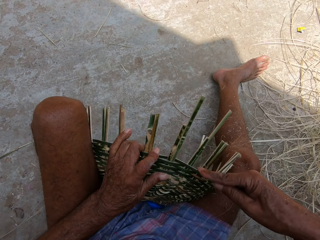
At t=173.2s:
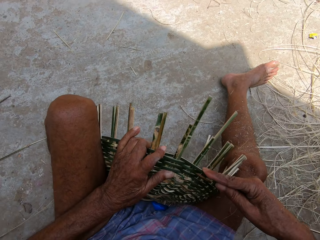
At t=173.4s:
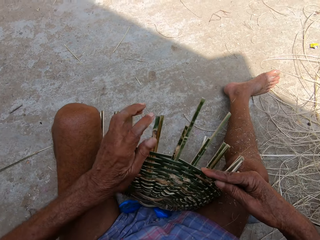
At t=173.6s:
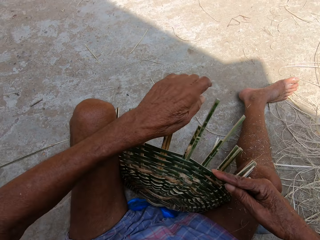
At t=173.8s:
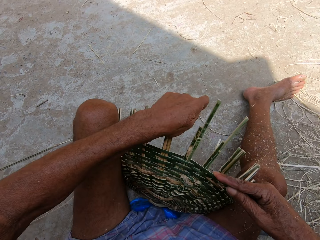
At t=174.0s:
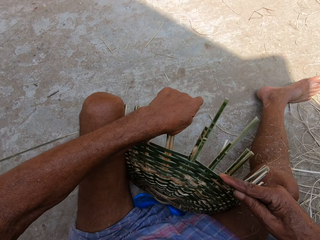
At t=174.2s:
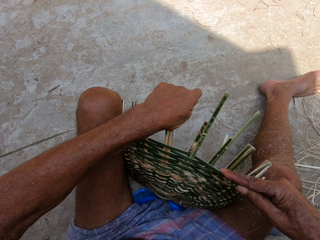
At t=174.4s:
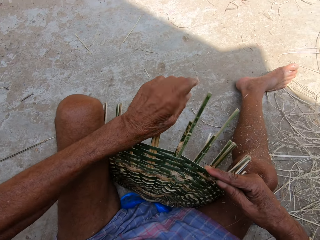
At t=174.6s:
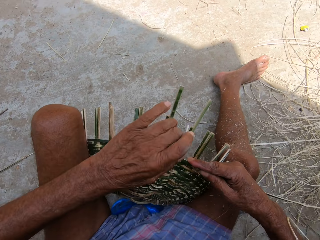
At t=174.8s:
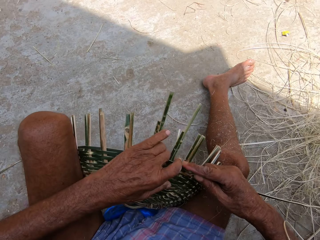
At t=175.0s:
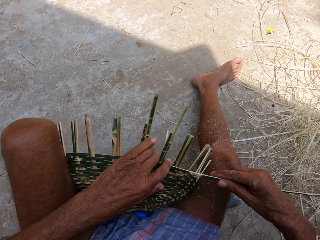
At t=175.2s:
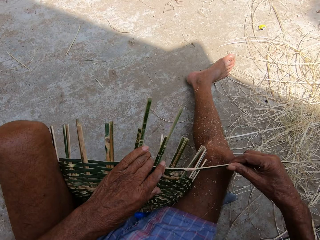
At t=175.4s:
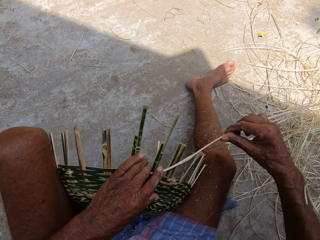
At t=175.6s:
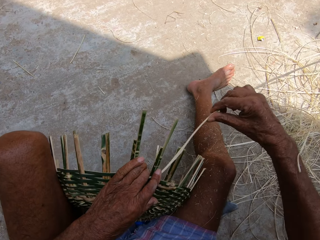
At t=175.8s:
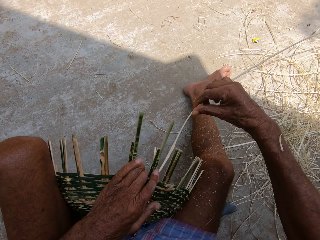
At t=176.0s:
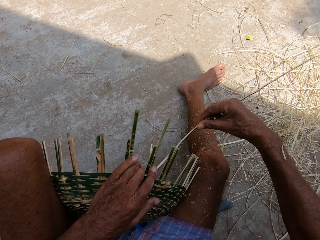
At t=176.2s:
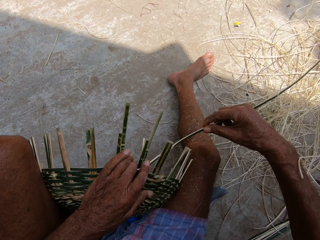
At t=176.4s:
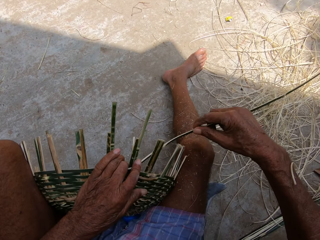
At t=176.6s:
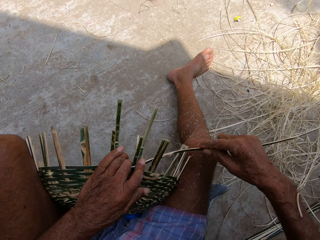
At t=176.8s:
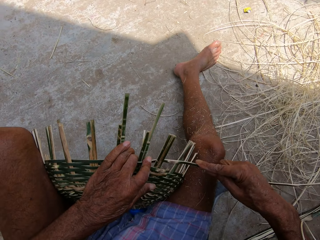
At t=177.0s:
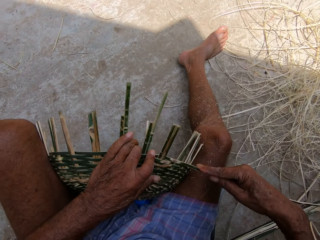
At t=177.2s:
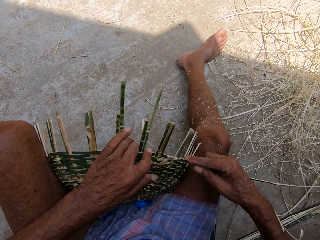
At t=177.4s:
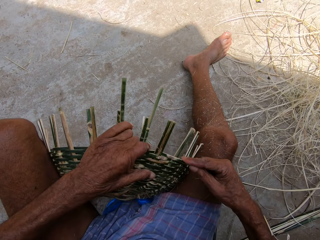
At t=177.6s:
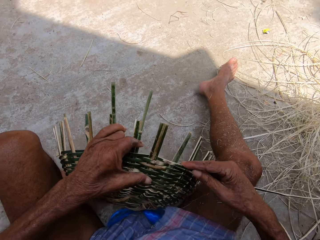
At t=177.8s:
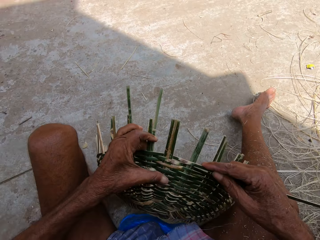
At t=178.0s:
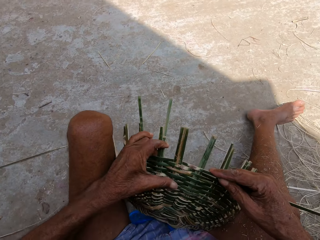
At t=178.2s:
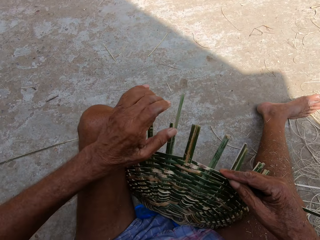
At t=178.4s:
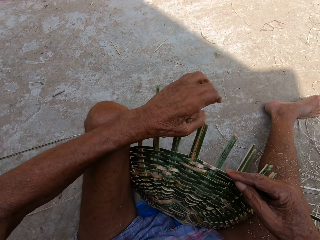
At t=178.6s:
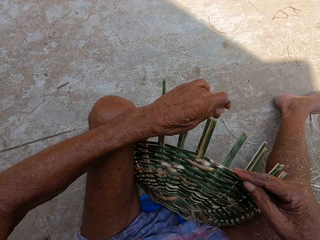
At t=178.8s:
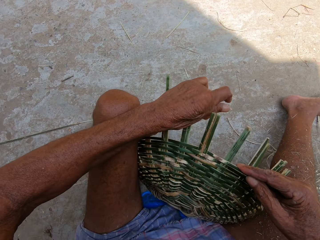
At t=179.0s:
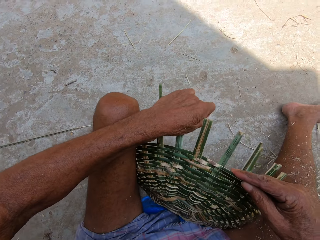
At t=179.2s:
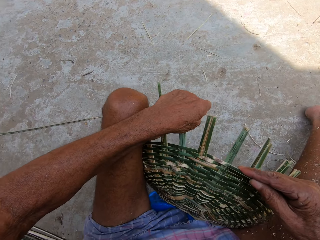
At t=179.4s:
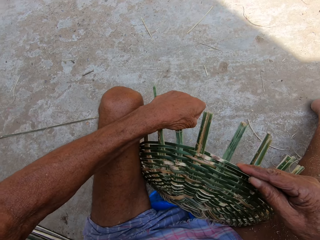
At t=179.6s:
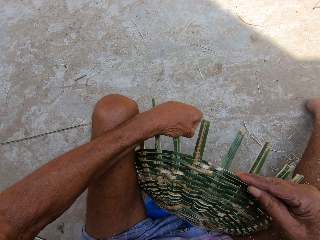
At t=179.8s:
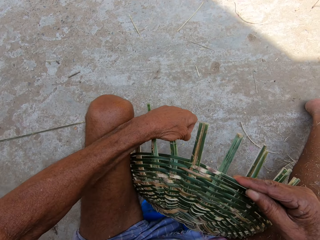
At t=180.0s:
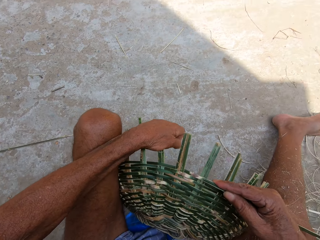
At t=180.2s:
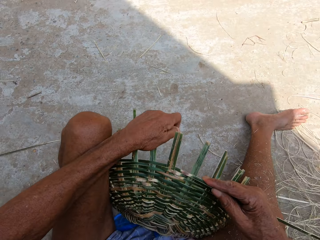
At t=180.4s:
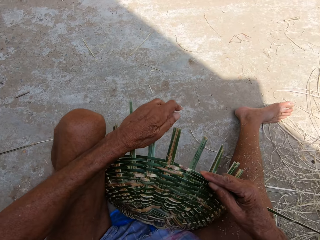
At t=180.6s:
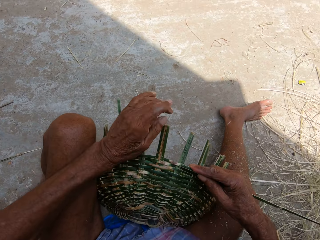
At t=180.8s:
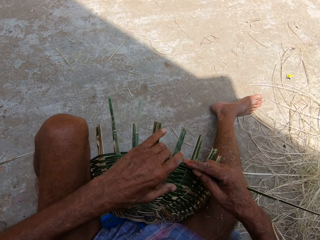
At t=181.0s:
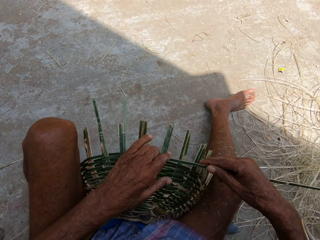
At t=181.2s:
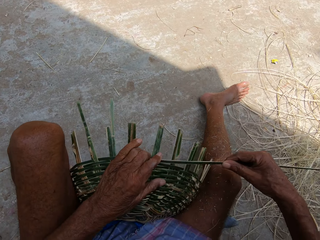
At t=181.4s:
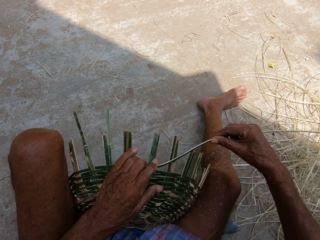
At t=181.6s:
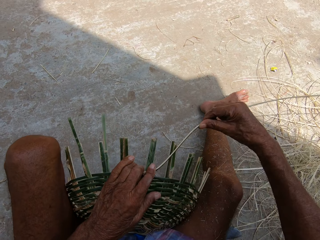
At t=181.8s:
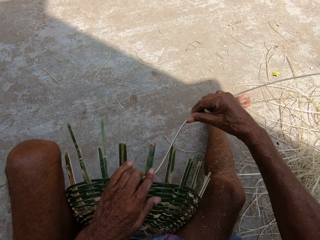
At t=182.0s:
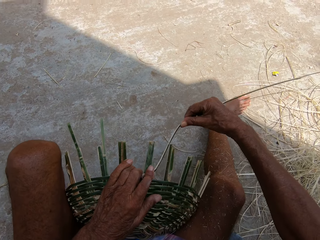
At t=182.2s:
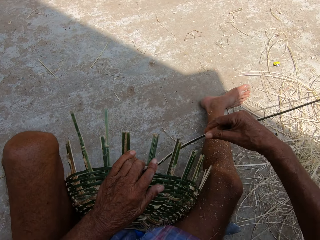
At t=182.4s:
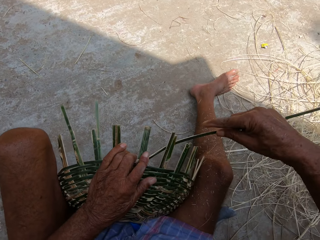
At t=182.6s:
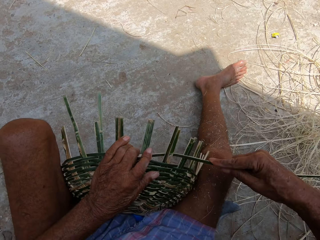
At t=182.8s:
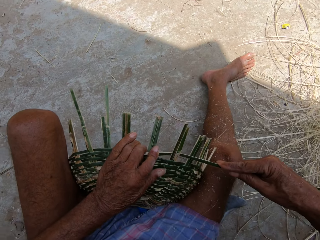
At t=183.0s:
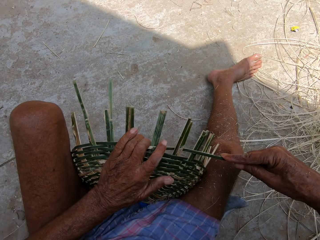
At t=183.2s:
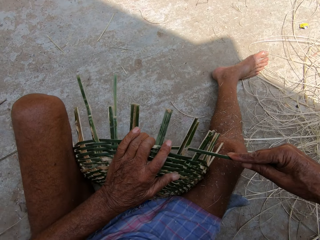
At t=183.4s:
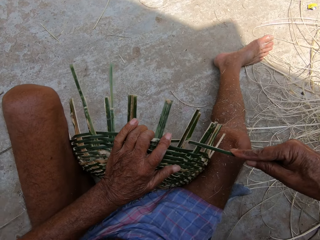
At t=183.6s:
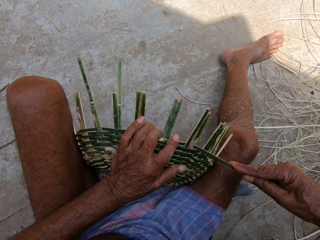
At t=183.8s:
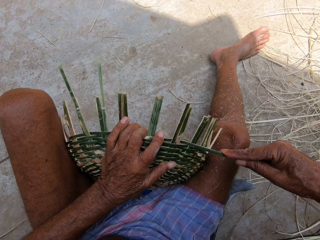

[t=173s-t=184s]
The camera wearer bends the basket with his left hand. He places his left hand on the basket. He weaves the basket with the wicker in his right hand. He adjusts the basket with his left hand. He bends the basket with his left hand. He places his left hand on the basket. He weaves the basket with the wicker in his right hand.

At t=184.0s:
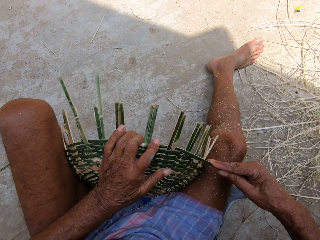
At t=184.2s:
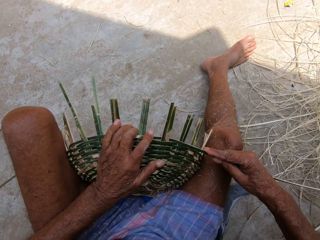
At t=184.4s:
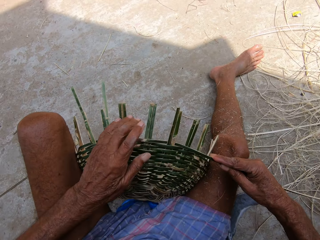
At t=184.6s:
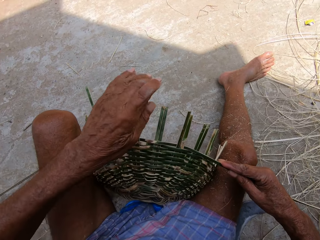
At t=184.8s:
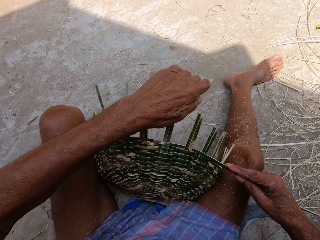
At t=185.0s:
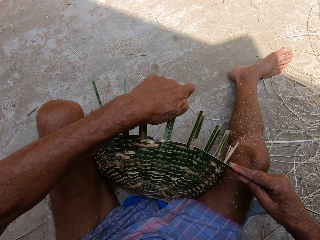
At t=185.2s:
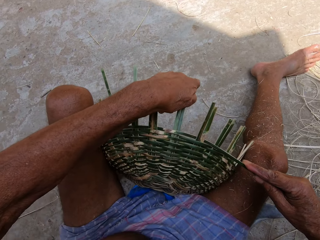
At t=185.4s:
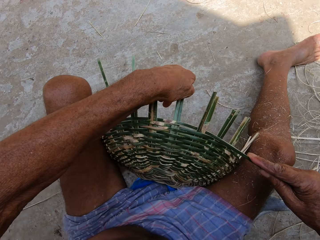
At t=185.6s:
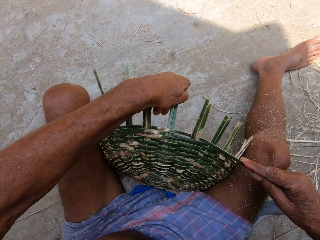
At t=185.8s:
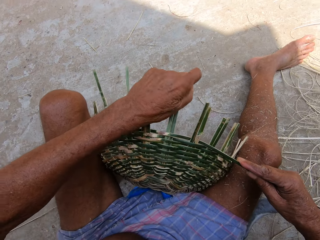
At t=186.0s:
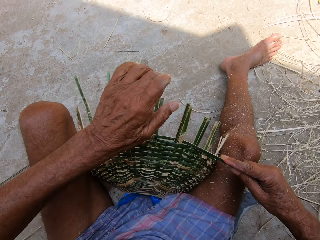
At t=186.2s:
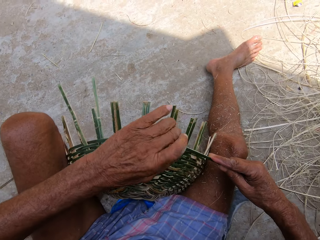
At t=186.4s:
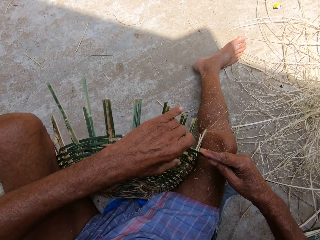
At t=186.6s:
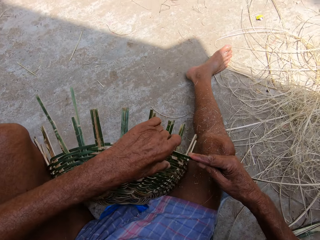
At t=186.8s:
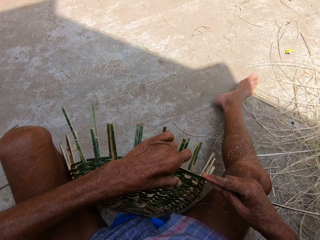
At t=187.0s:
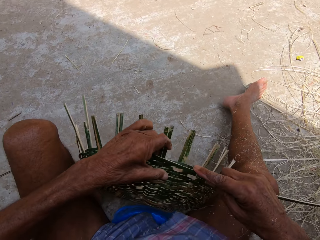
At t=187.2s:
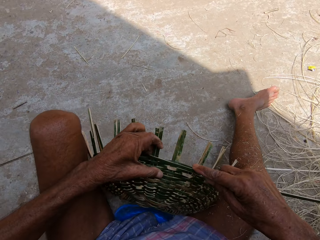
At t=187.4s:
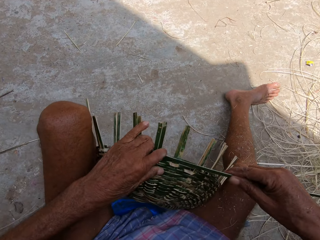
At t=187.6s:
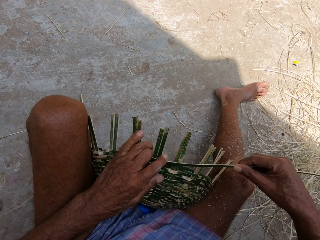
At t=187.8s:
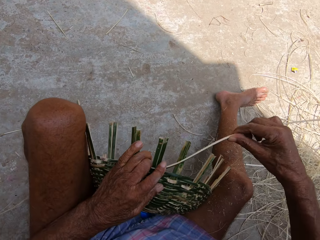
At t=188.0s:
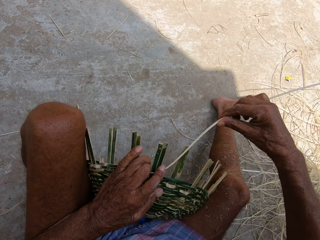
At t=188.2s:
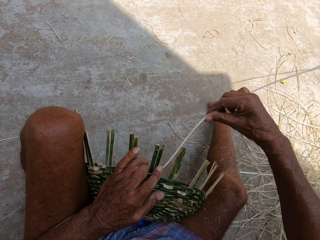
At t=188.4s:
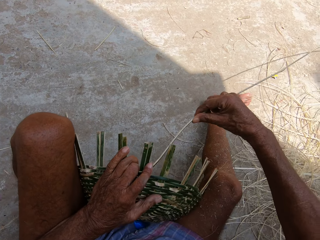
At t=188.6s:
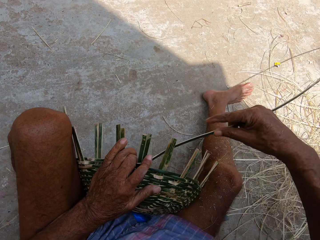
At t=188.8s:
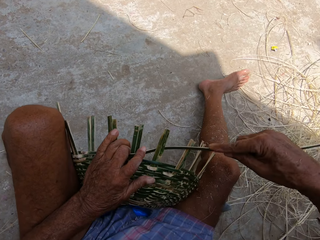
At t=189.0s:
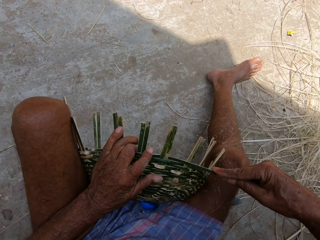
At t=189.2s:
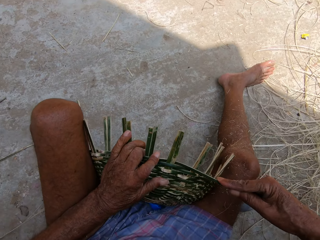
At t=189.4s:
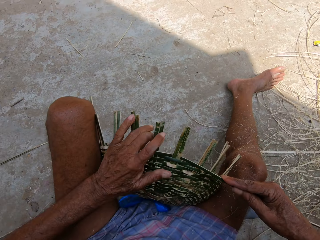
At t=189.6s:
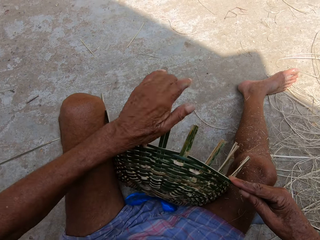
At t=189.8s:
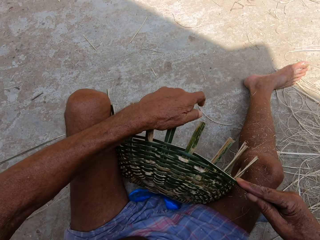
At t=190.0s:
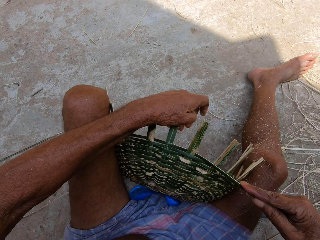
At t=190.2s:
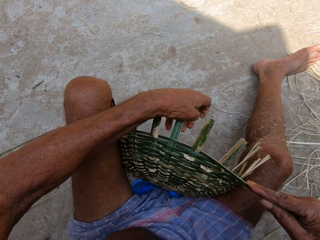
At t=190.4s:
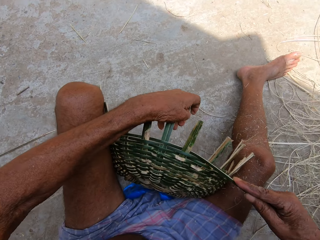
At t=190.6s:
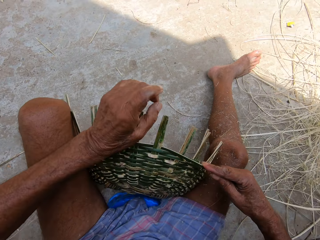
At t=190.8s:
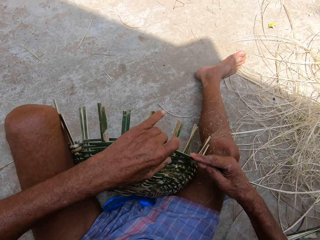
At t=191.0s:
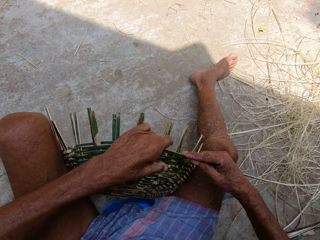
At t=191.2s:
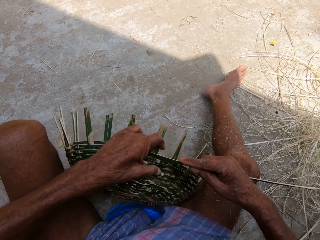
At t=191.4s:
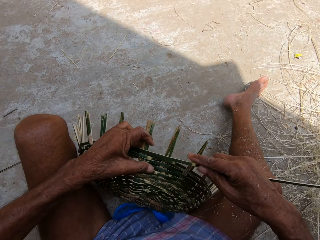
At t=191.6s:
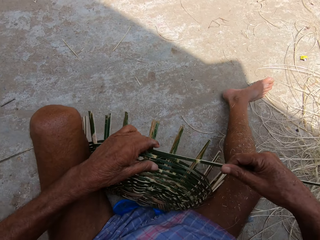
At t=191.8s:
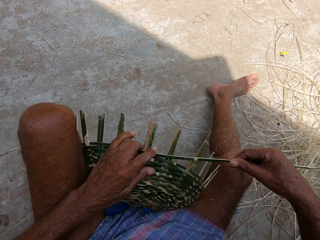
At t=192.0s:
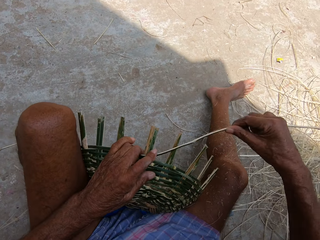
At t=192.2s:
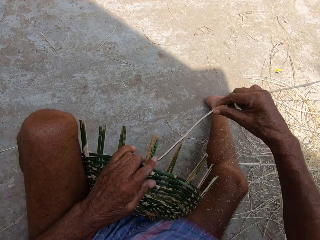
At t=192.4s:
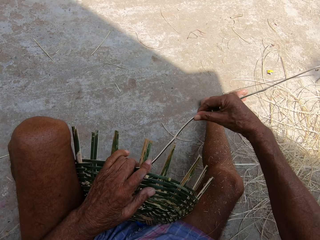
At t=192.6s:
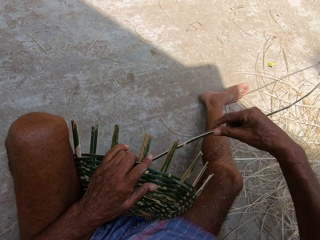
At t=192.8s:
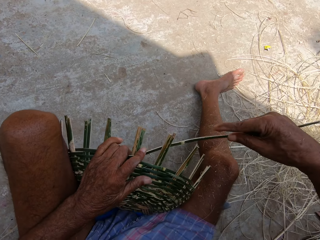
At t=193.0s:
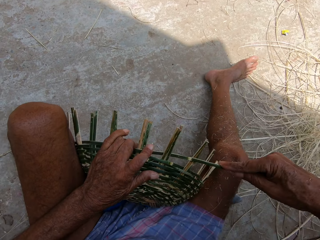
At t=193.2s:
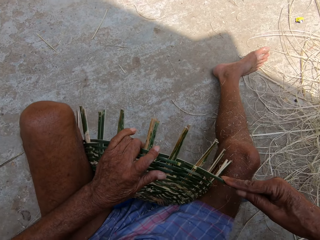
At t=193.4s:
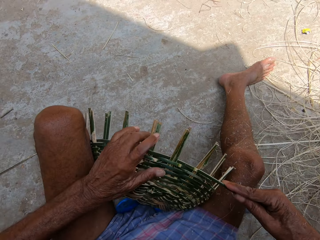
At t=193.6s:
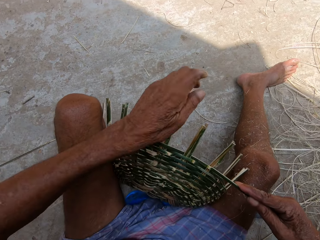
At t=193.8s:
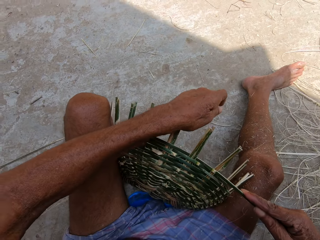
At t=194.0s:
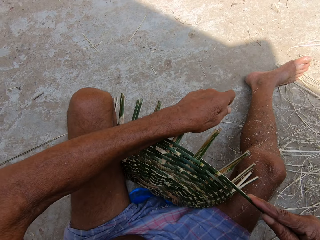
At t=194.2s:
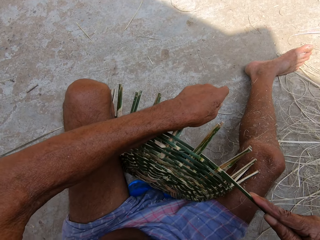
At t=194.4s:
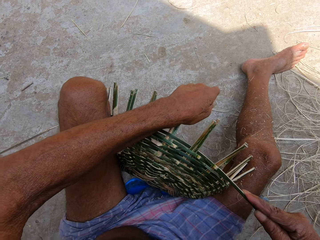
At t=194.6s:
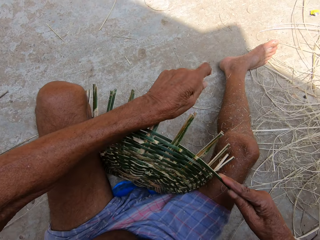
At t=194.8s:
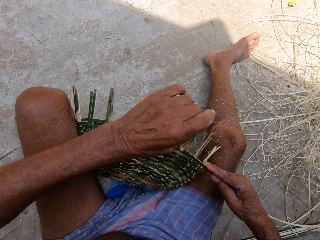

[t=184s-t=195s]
The camera wearer bends the basket with his left hand. He adjusts the basket with his left hand. He weaves the basket with the wicker in his right hand. He bends the basket with his left hand. He adjusts the basket with his left hand. He weaves the basket with the wicker in his right hand. He bends the basket with his left hand.
